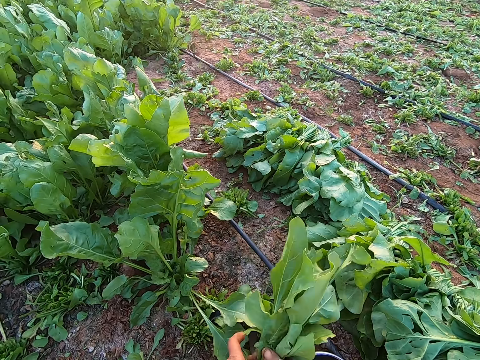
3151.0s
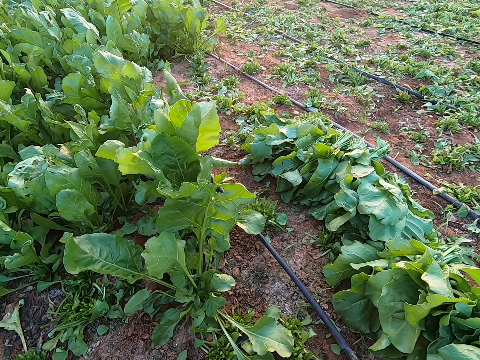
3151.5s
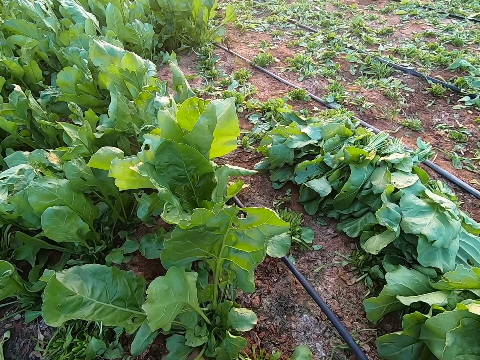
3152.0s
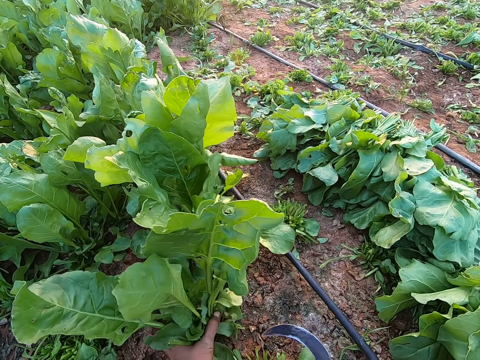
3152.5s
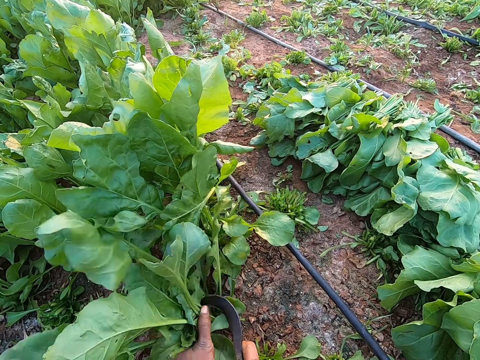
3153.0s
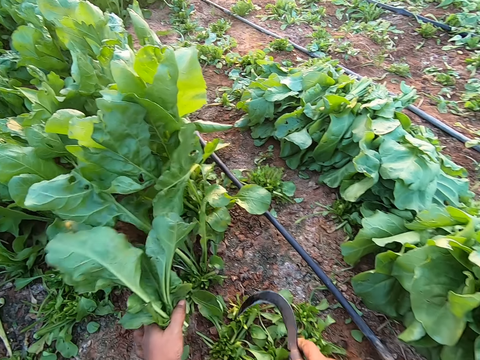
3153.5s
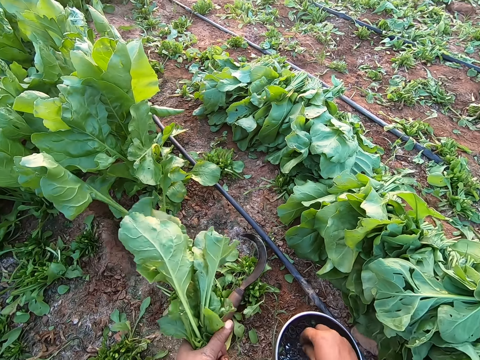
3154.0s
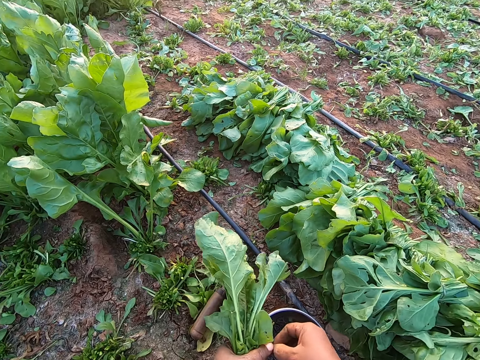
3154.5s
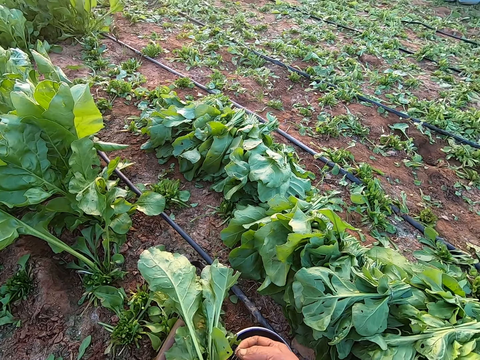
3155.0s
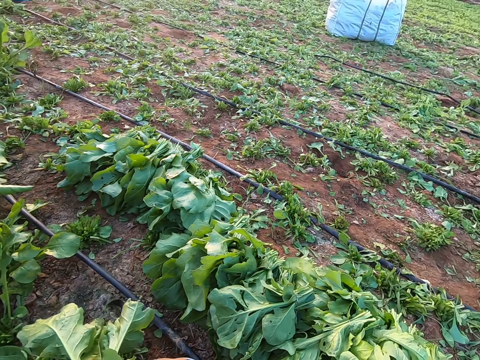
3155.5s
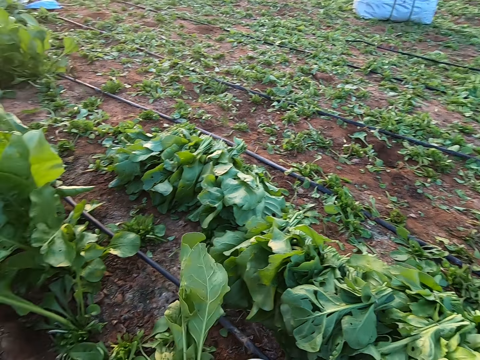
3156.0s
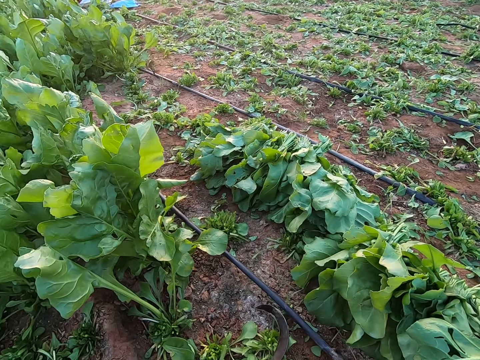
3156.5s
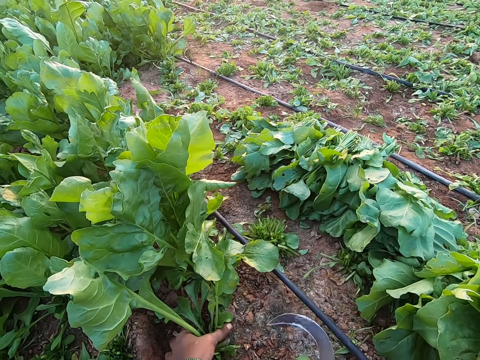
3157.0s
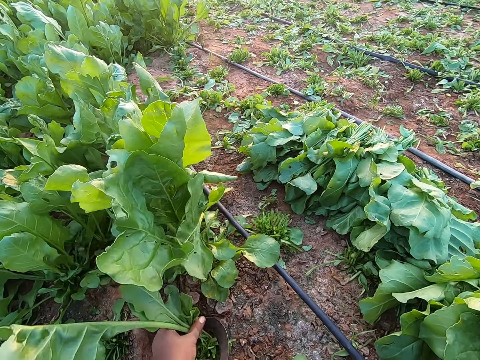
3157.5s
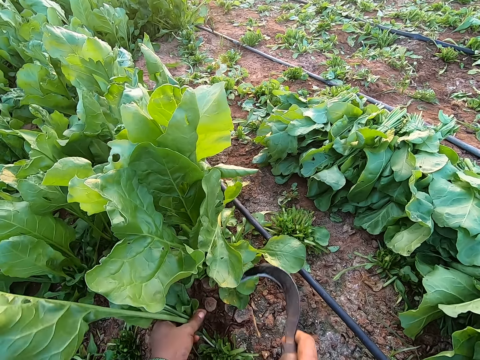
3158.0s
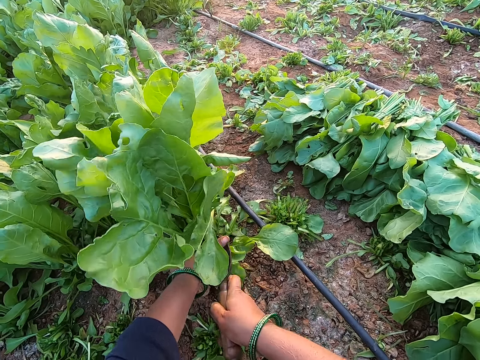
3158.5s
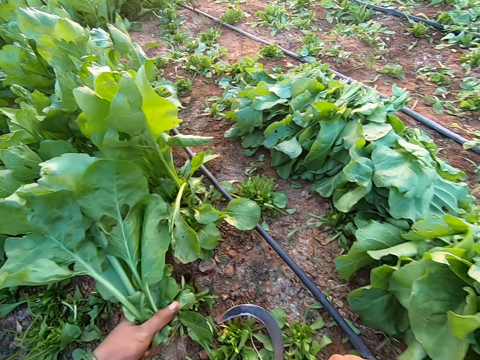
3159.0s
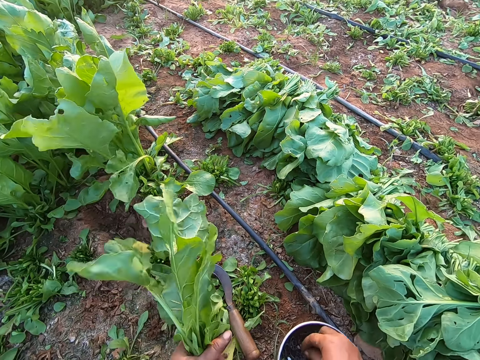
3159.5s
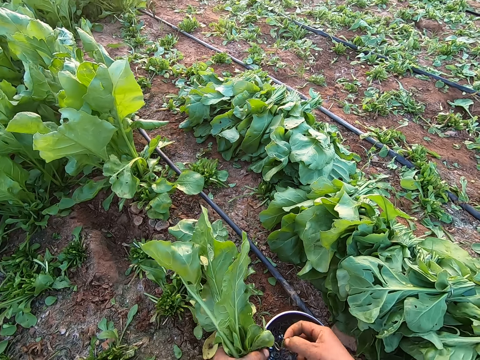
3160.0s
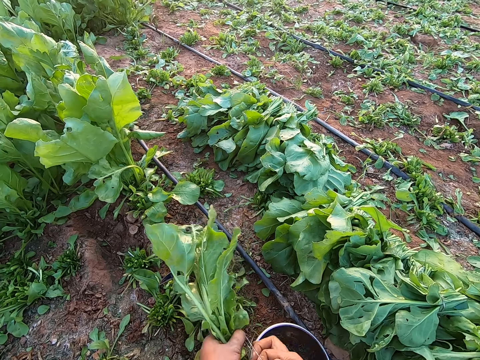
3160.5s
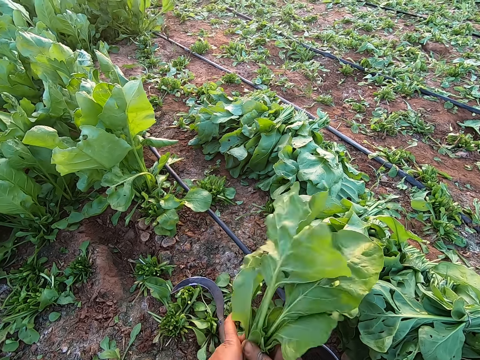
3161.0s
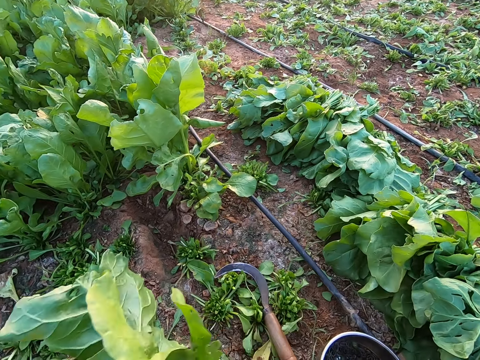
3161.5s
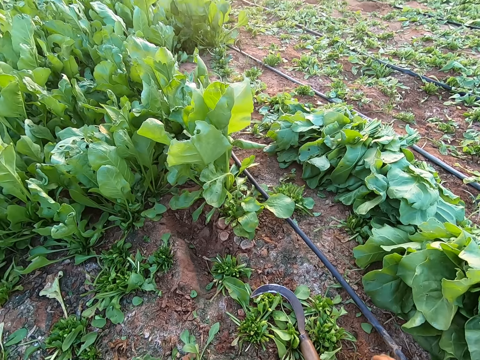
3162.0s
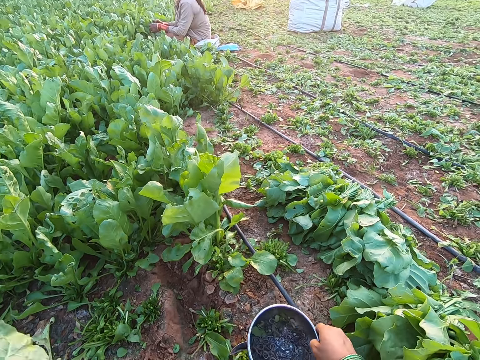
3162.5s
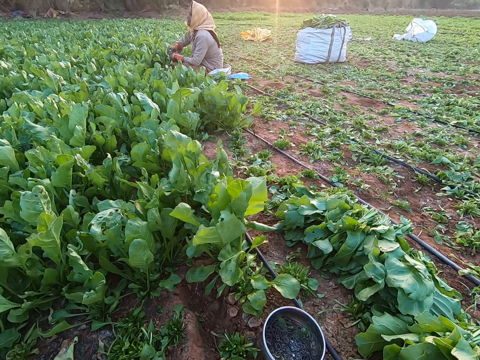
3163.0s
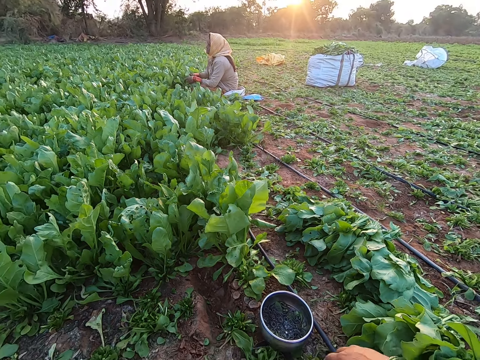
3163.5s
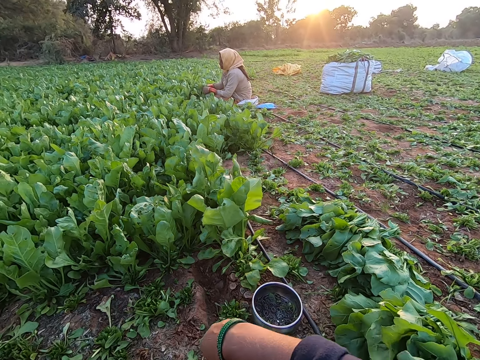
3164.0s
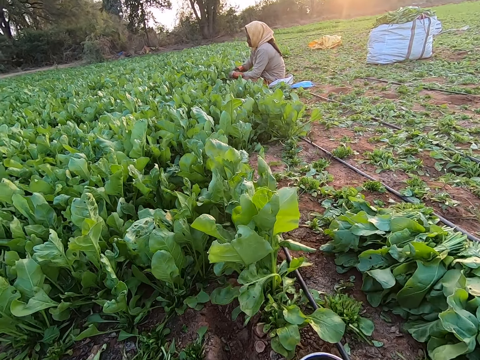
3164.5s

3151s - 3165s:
The camera wearer binds the vegetable with the rubber in her right hand. She passes the vegetable to her right hand with her left hand. She drops the bundle of vegetables on the heap of harvested vegetables on the floor with her right hand. She holds the vegetable on the floor with her left hand. She cuts the vegetable on the floor with the hand sickle in her right hand. She drops the hand sickle on the floor with her right hand. She picks up a rubber band from the plate on the floor with her right hand. She expands the rubber band with both hands. She picks up the hand sickle from the floor with her right hand. She holds the vegetable on the floor with her left hand. She cuts the vegetable on the floor with the hand sickle in her right hand. She drops the hand sickle on the floor with her right hand. She picks up the rubber band from the plate on the floor with her right hand. She expands the rubber band with both hands. She binds the vegetable with the rubber in her right hand. She passes the vegetable to her right hand with her left hand. She drops the bundle of vegetables on the heap of harvested vegetables on the floor with her right hand. She moves the bowl. She drops the plate on the floor with her right hand.

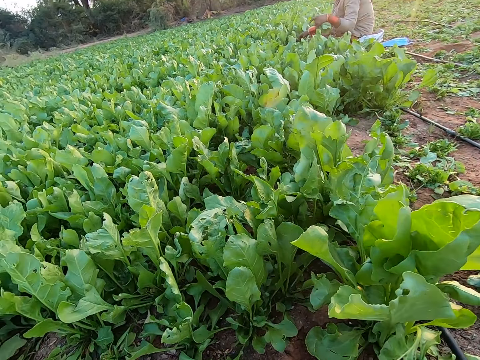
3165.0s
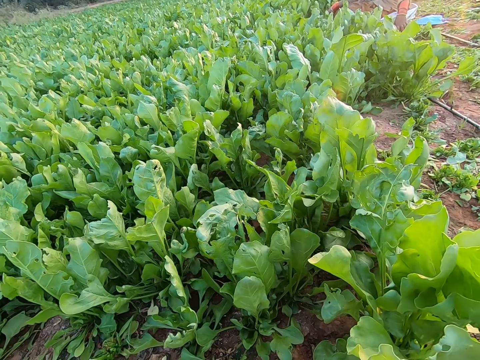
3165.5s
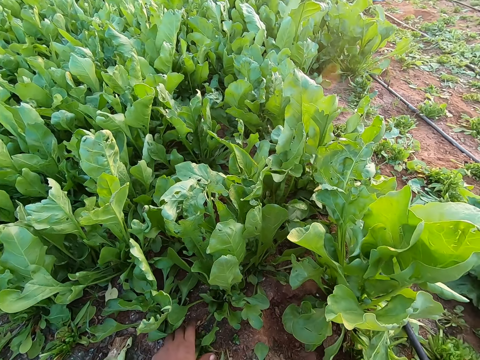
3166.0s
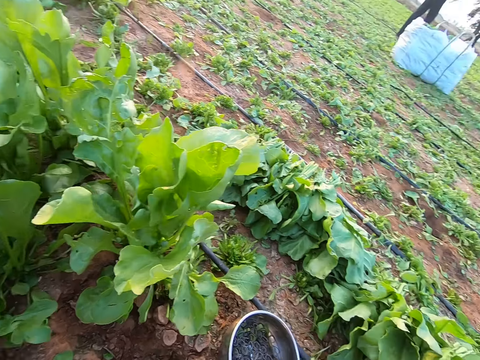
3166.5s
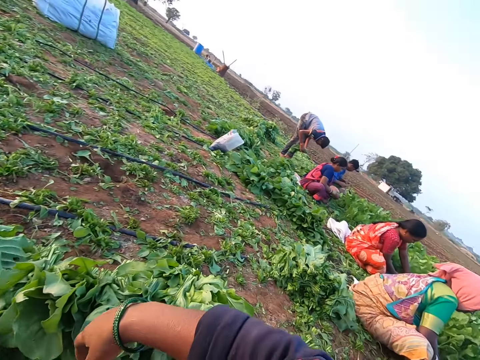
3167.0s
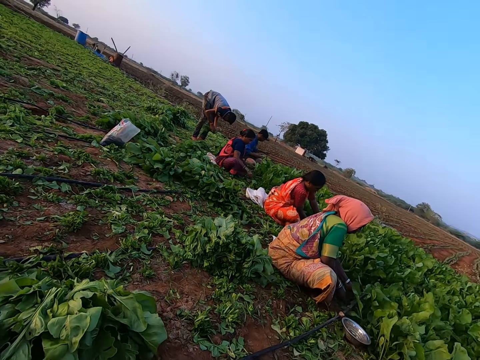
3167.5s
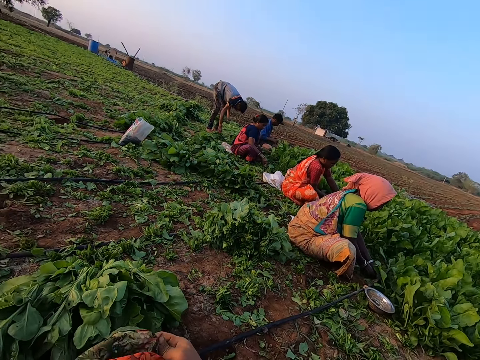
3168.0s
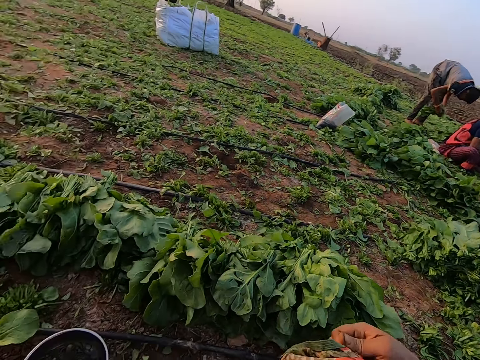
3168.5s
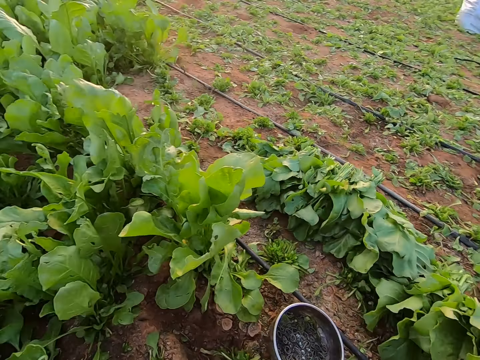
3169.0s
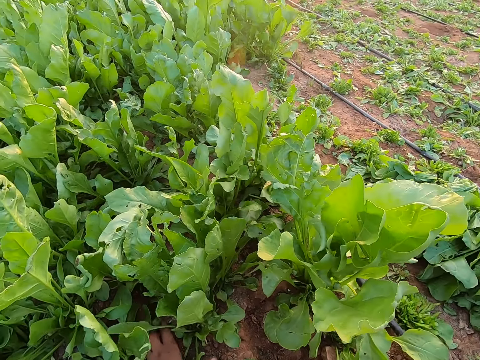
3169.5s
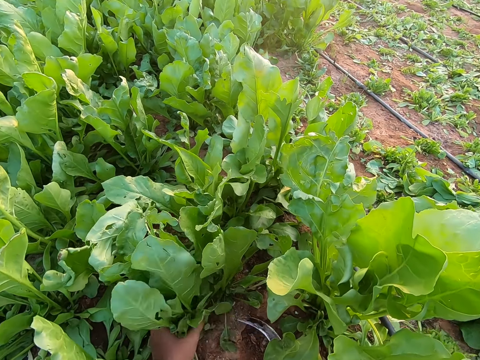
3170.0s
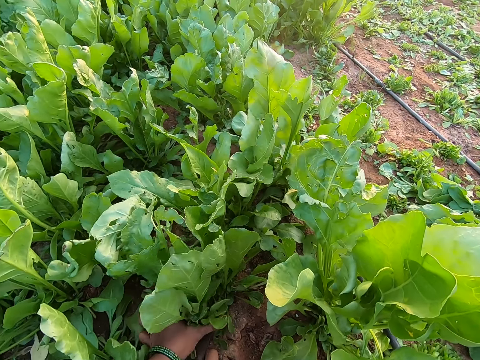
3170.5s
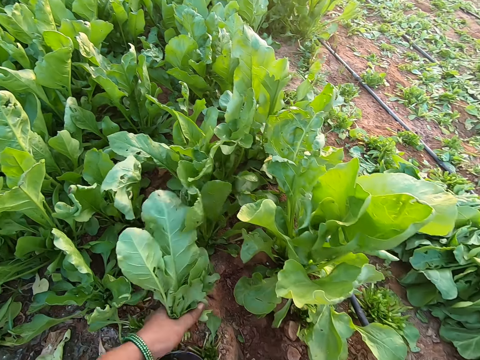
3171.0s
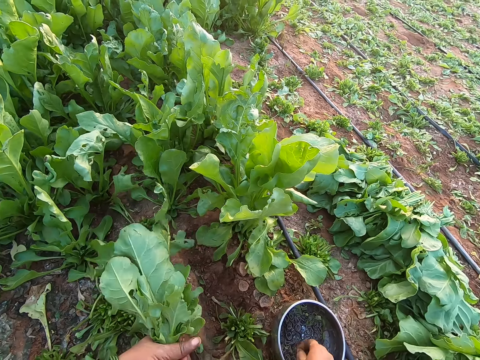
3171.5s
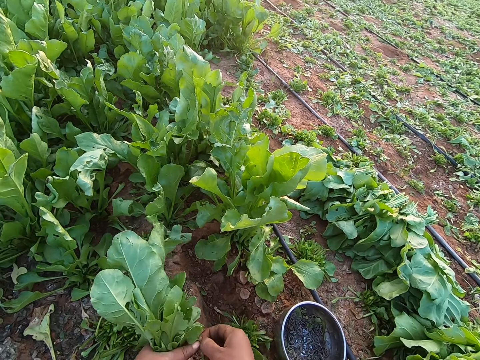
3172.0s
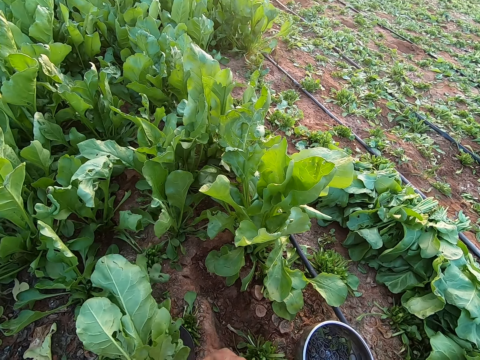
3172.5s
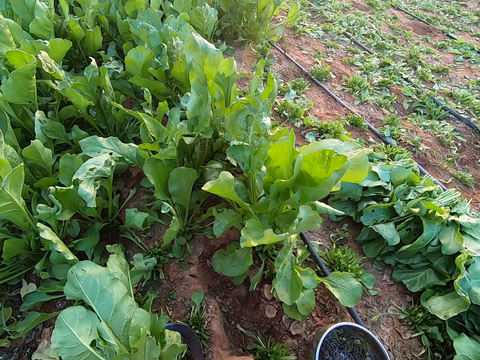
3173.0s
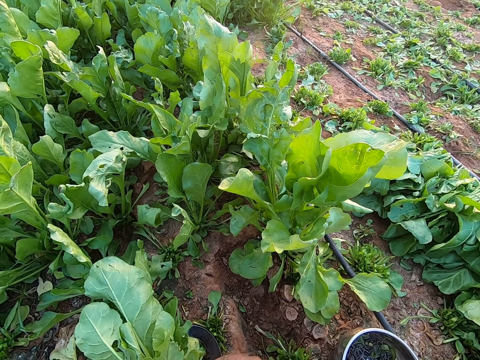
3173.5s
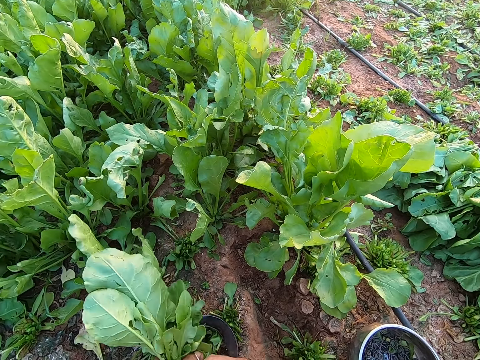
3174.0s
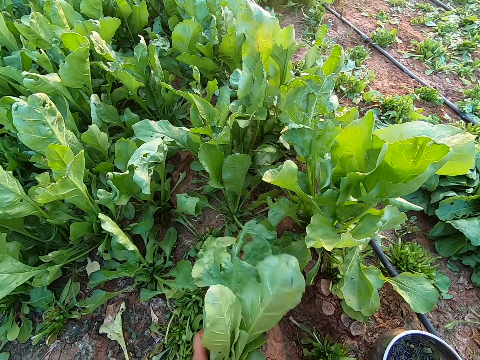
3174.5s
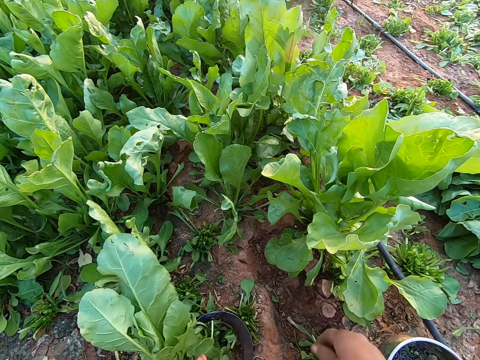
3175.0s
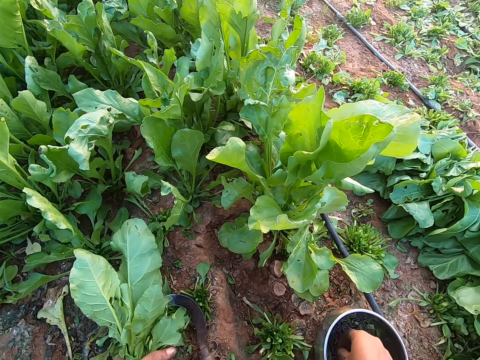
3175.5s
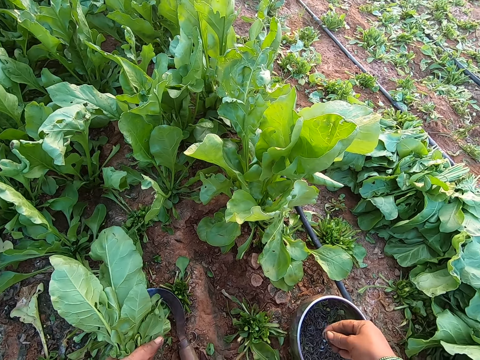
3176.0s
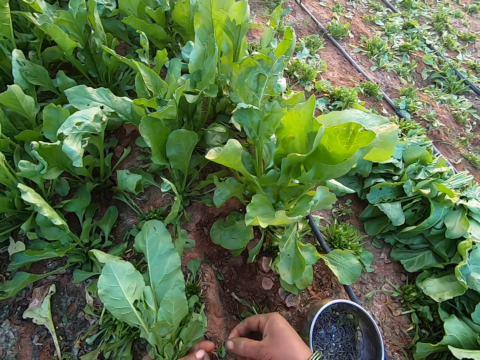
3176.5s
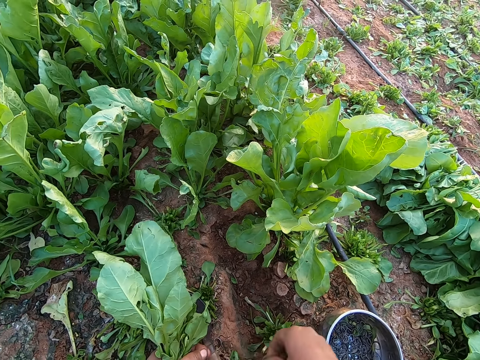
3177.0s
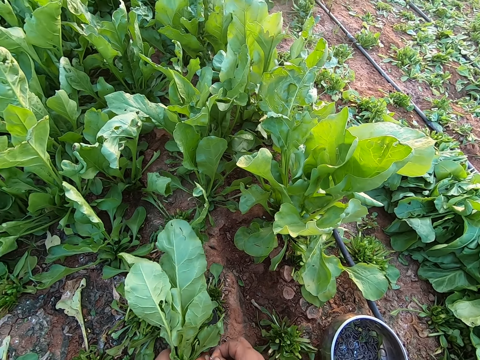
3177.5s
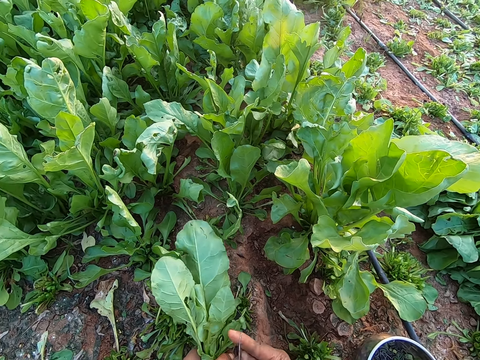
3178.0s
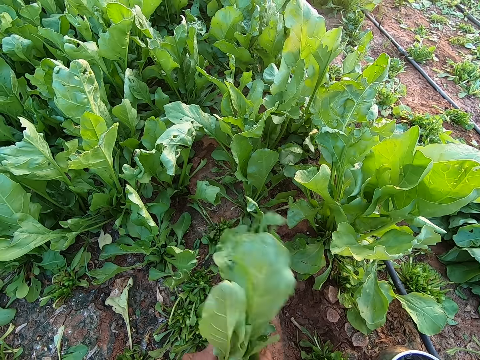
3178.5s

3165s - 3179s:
The camera wearer holds the vegetable on the floor with her left hand. She looks around. She cuts the vegetable on the floor with the hand sickle in her right hand. She picks up a rubber band from the plate on the floor with her right hand. She expands the rubber band with both hands. She binds the vegetable with the rubber in her right hand. She picks up the rubber band from the plate on the floor with her right hand. She expands the rubber band with both hands. She binds the vegetable with the rubber in her right hand. She passes the vegetable to her right hand with her left hand.
